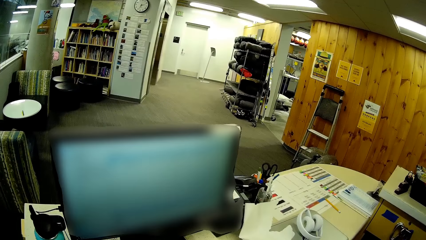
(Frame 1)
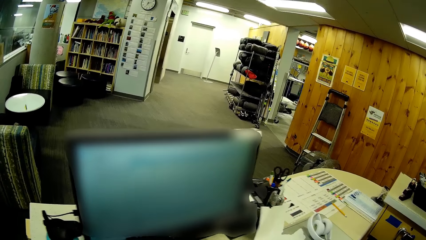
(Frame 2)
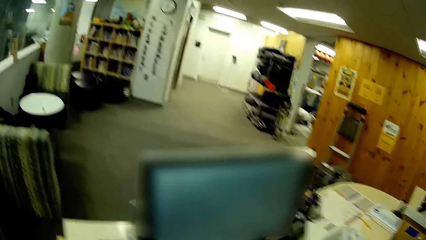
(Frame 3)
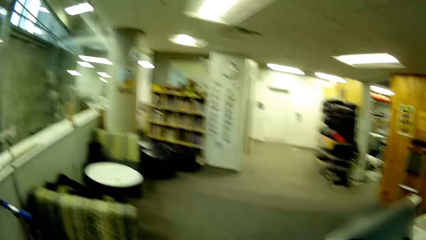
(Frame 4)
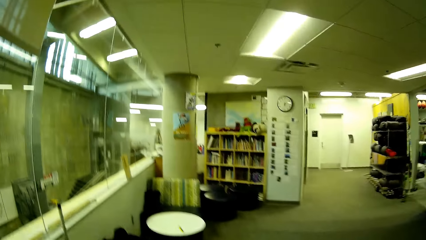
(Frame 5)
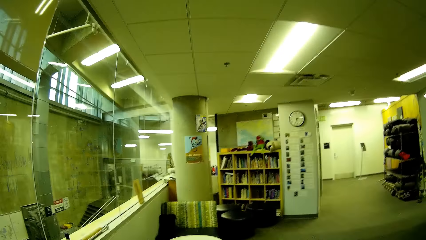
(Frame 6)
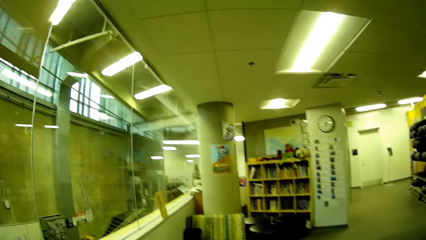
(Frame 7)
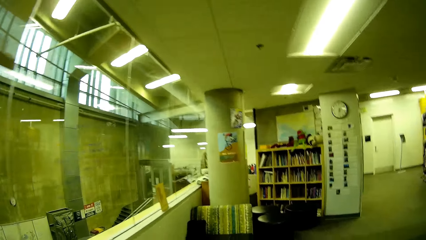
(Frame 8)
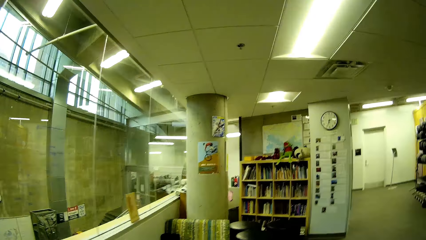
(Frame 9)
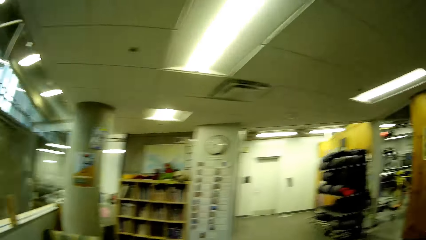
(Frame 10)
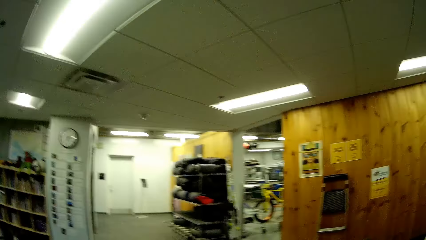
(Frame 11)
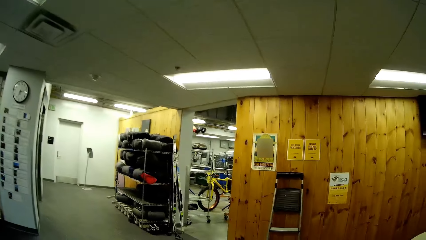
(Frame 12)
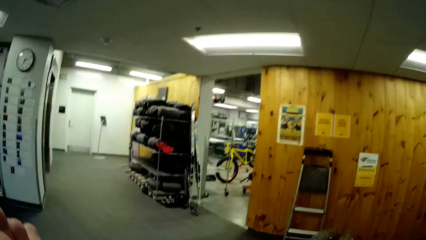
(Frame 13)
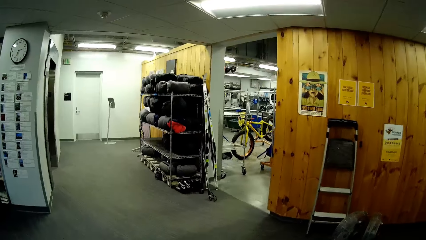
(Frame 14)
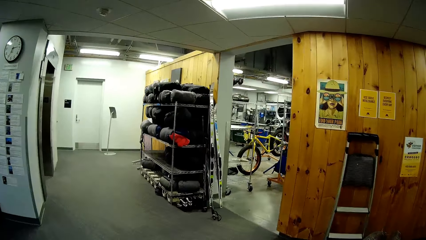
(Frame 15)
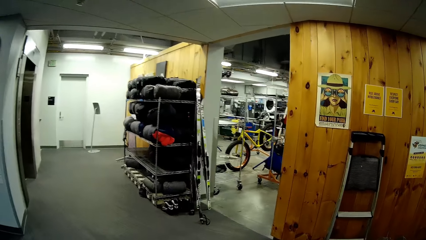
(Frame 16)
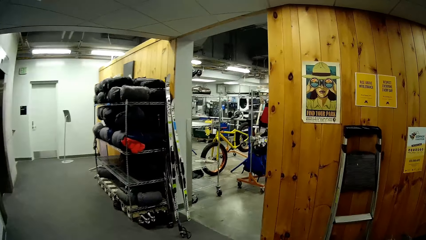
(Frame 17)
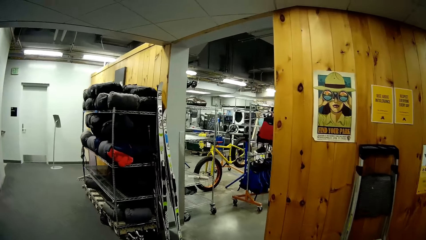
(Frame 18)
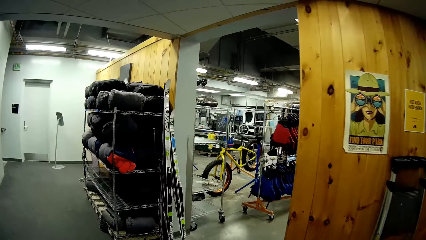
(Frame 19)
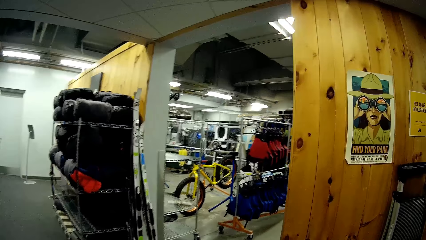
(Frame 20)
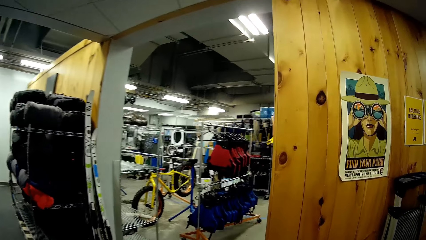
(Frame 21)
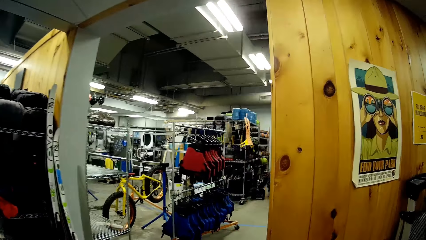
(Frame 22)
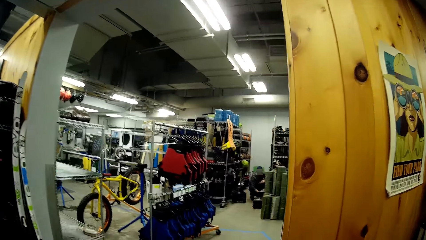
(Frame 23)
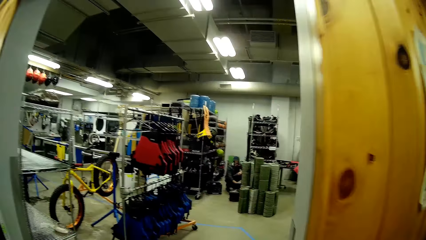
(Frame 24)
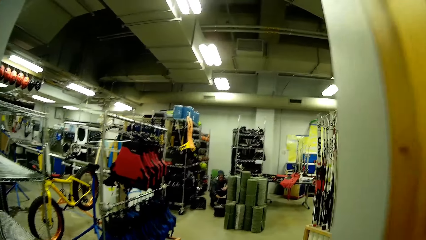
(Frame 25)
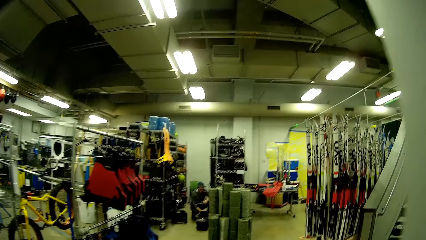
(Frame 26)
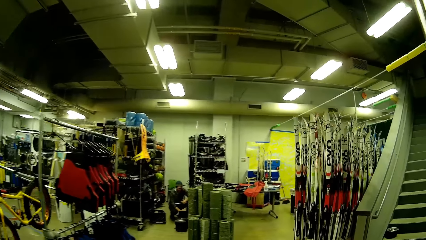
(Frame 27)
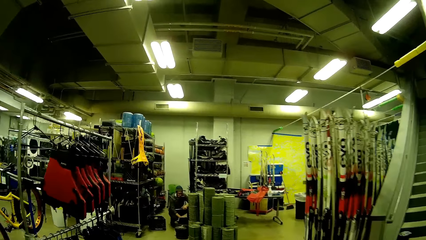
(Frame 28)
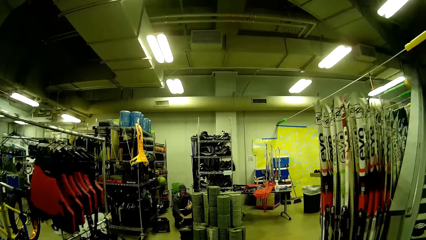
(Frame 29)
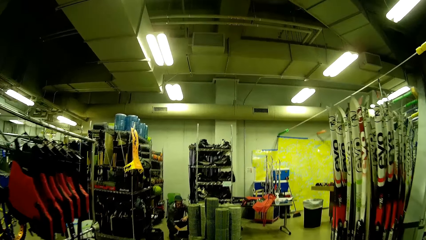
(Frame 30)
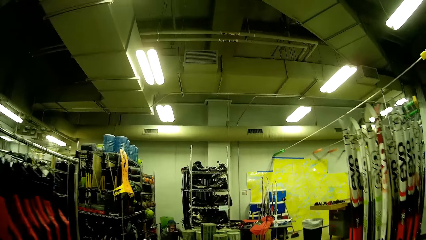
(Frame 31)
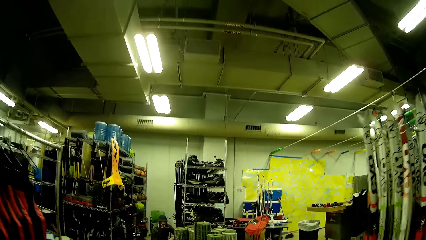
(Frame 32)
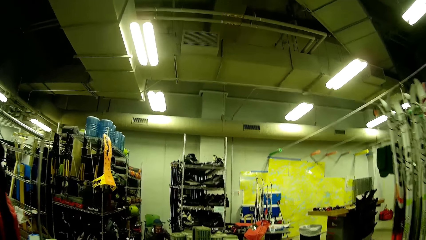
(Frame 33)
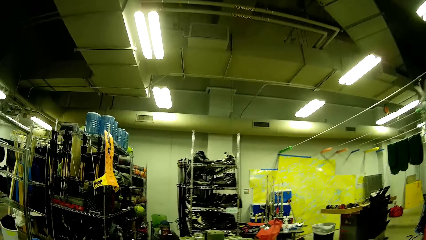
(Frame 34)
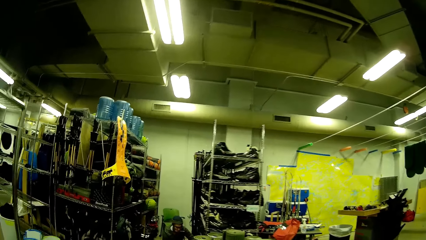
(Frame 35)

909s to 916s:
The camera wearer walks in the store.

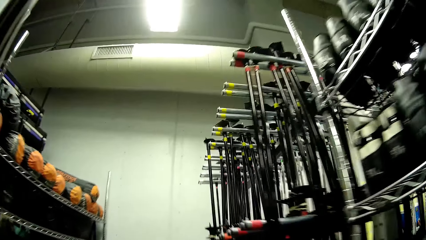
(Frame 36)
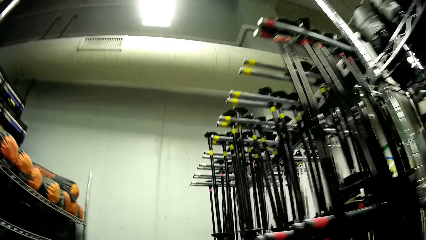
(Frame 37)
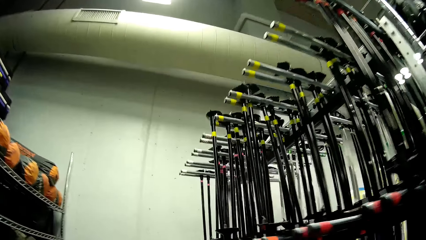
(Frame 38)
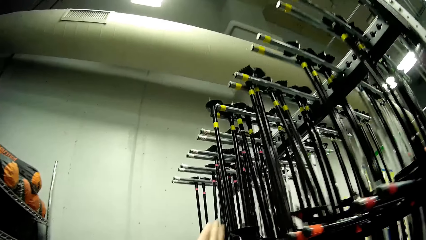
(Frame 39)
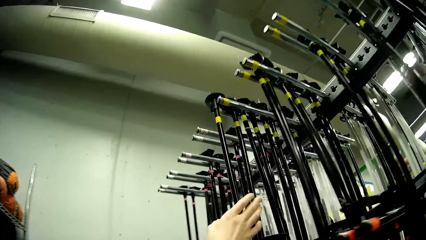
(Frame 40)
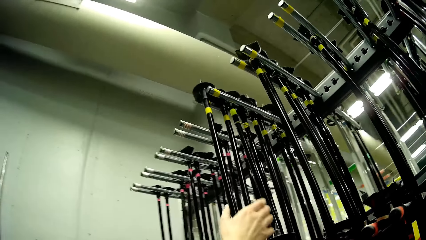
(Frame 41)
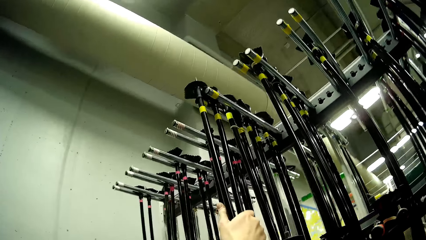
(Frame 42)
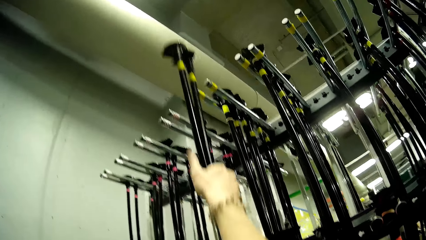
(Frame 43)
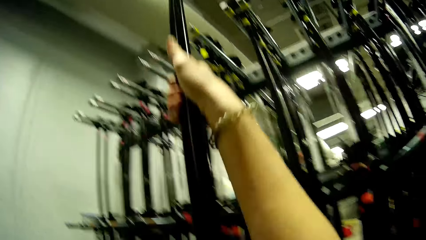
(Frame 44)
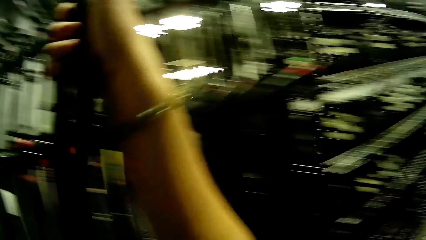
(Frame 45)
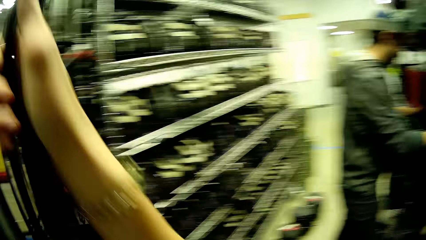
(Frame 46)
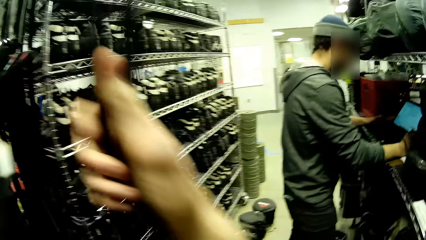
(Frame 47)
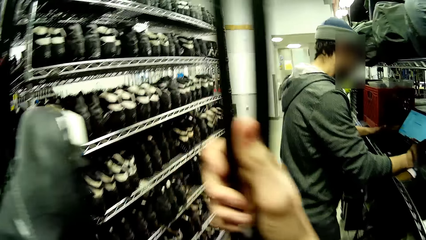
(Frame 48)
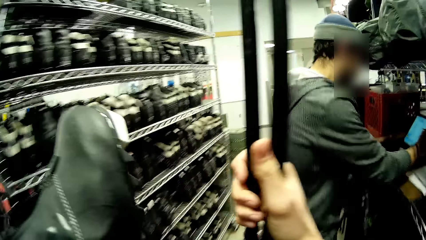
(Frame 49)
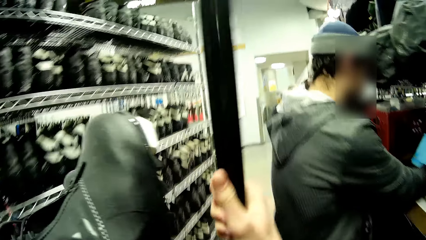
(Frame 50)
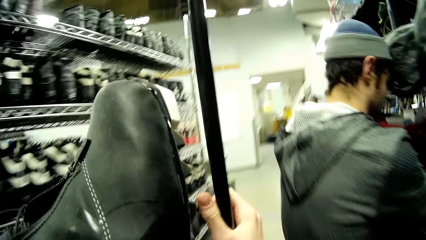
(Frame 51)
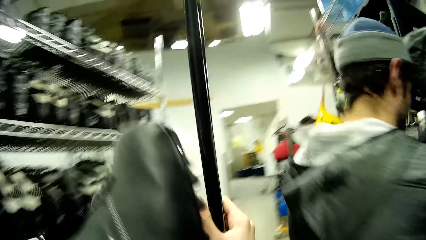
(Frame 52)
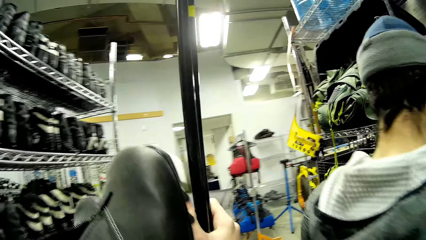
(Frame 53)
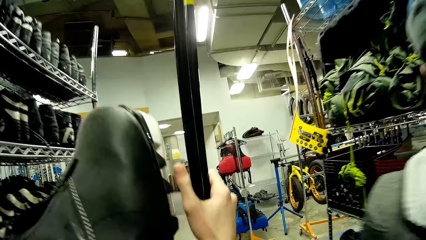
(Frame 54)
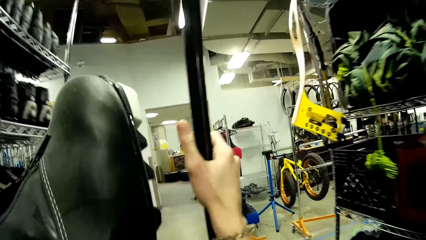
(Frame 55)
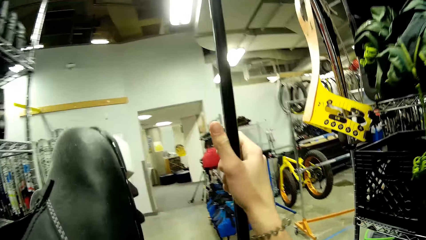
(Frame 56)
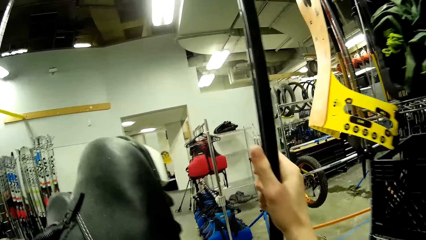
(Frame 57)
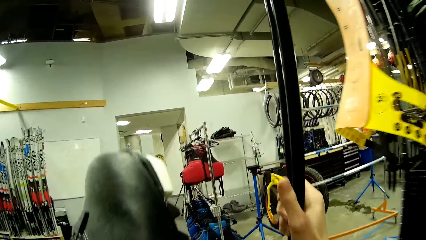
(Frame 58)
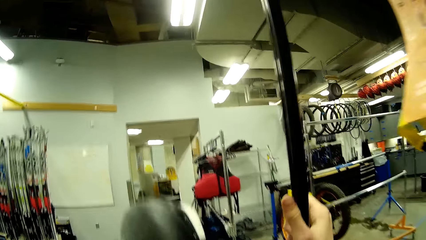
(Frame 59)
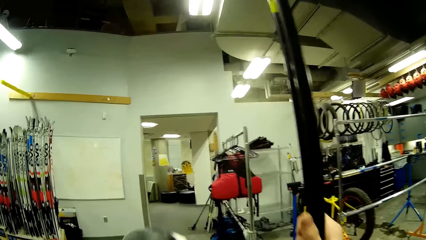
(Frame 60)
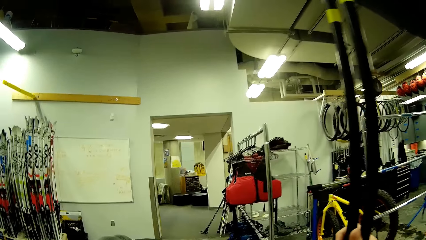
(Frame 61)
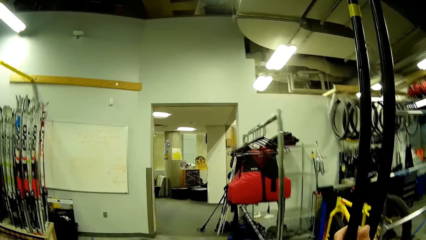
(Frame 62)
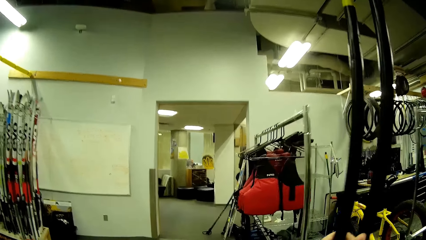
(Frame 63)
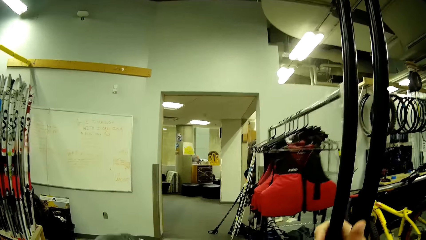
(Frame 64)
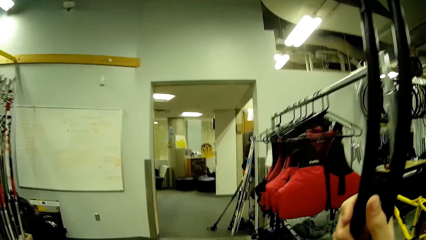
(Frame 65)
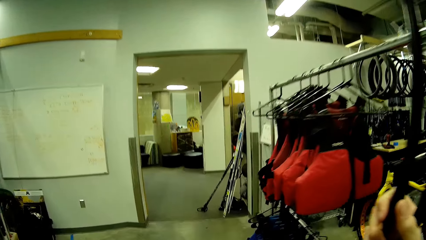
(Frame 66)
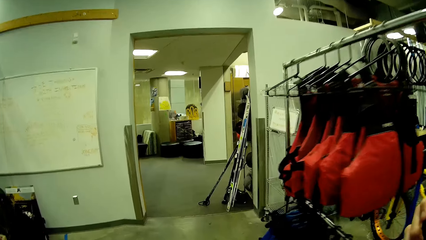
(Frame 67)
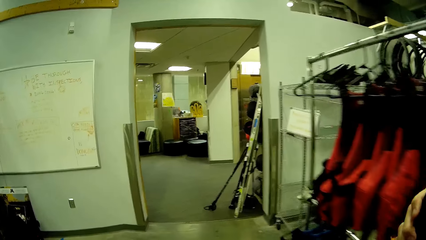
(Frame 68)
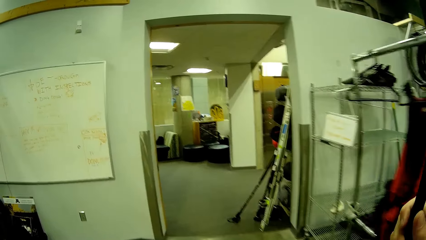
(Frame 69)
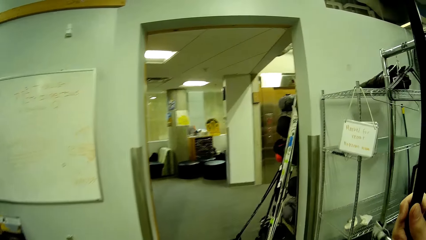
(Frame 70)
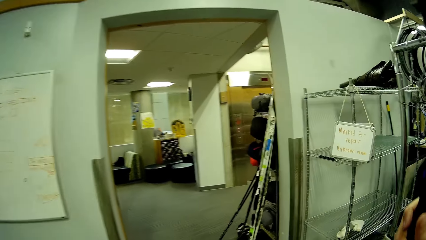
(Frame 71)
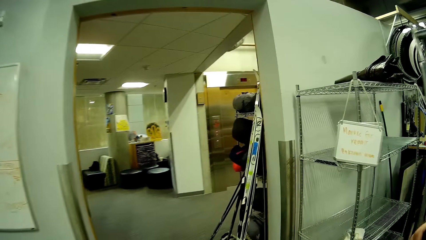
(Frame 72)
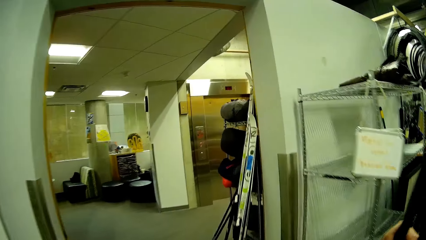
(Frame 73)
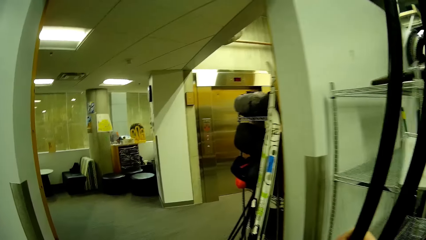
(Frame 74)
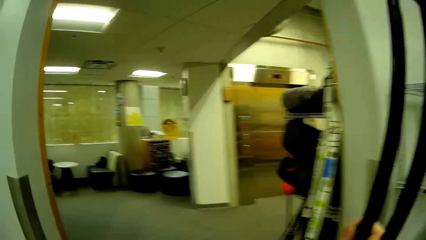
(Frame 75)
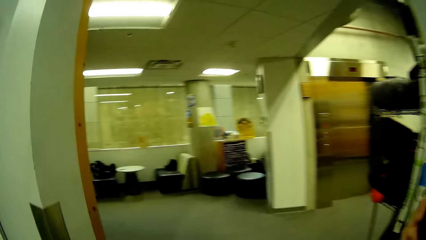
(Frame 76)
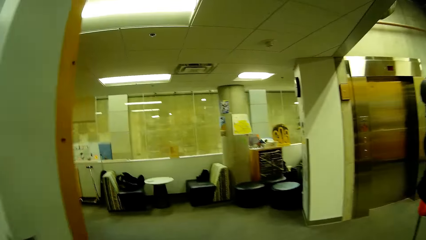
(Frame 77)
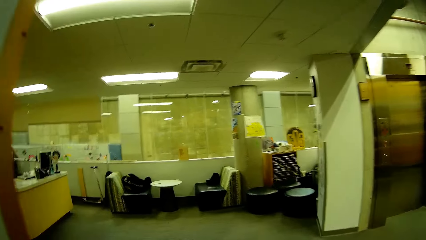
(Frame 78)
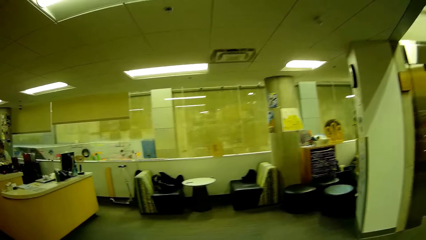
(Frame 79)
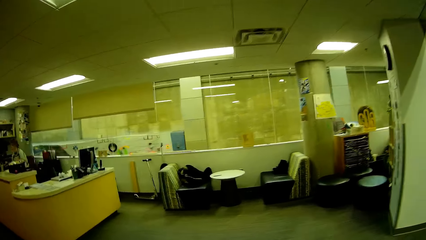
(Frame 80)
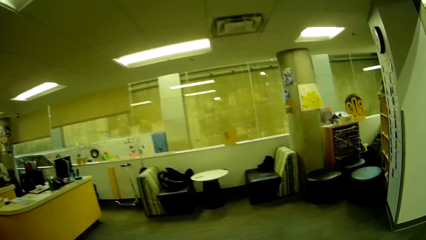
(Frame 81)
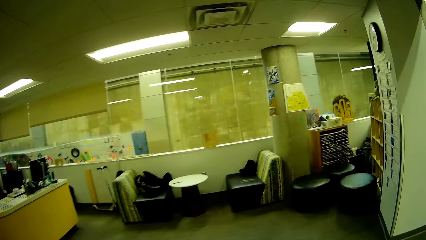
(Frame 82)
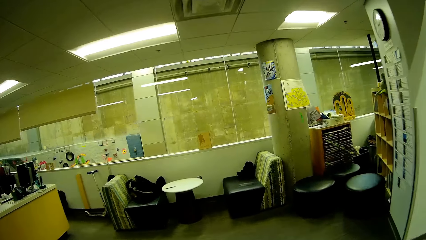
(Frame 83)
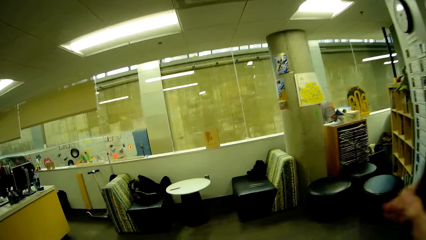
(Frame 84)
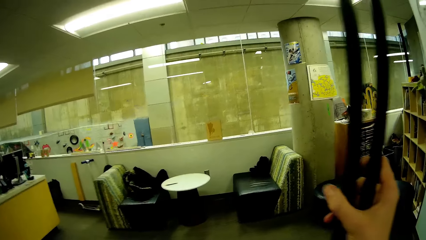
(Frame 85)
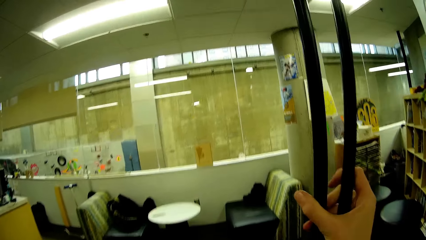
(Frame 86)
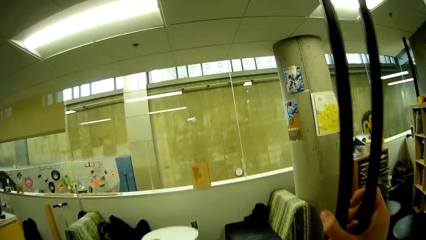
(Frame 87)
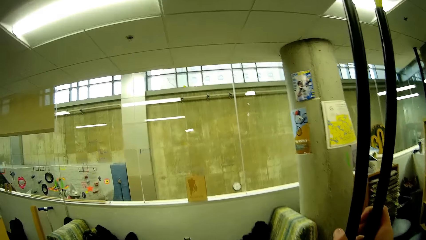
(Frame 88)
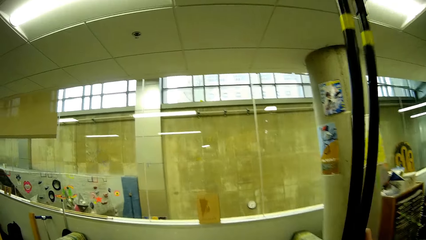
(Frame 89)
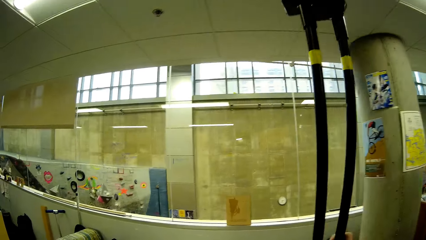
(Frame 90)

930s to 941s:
The camera wearer picks the trekking poles from the rack. They walk in the store.
